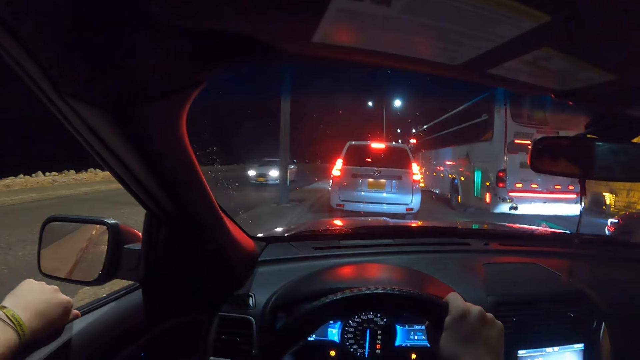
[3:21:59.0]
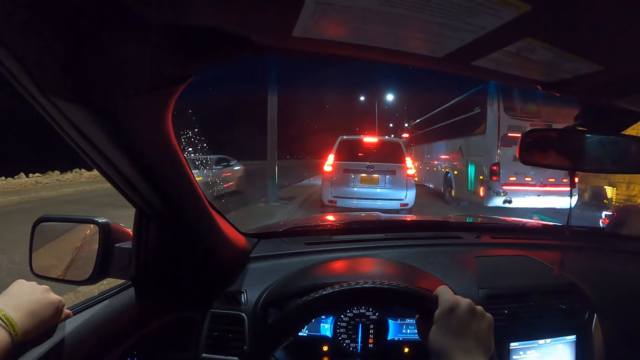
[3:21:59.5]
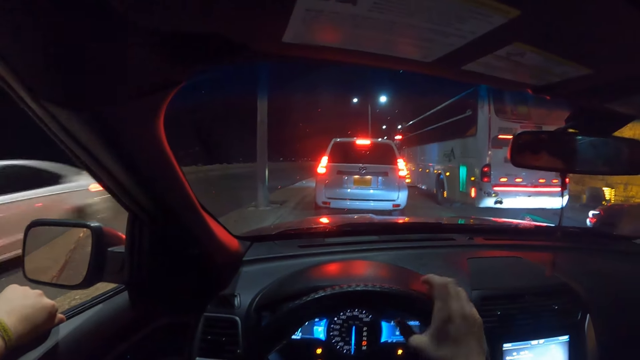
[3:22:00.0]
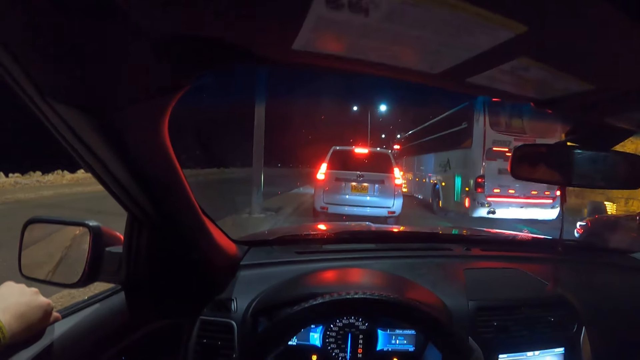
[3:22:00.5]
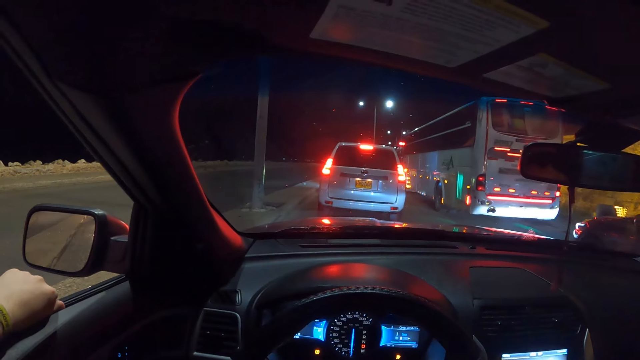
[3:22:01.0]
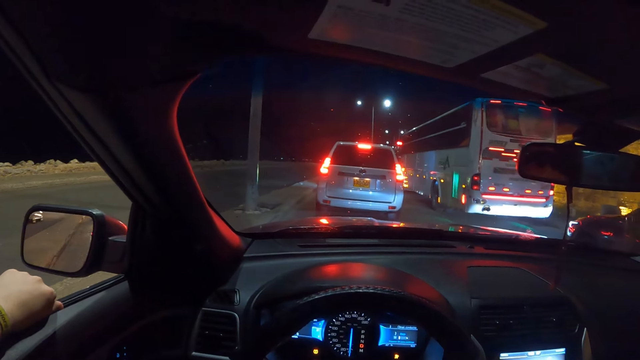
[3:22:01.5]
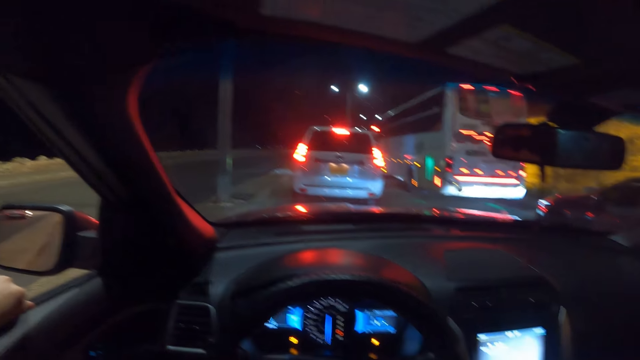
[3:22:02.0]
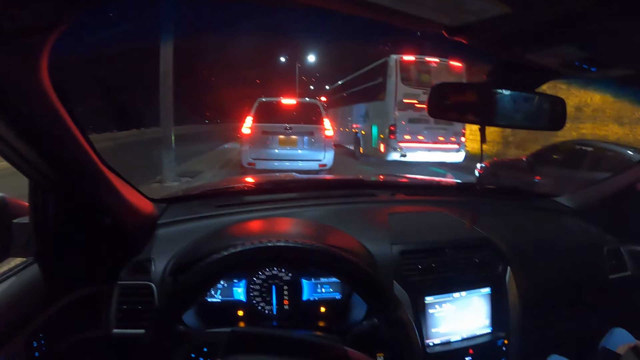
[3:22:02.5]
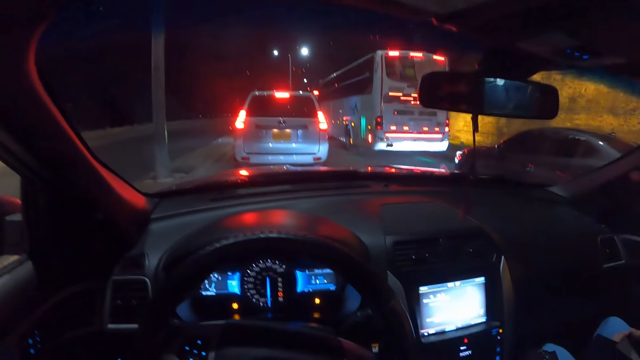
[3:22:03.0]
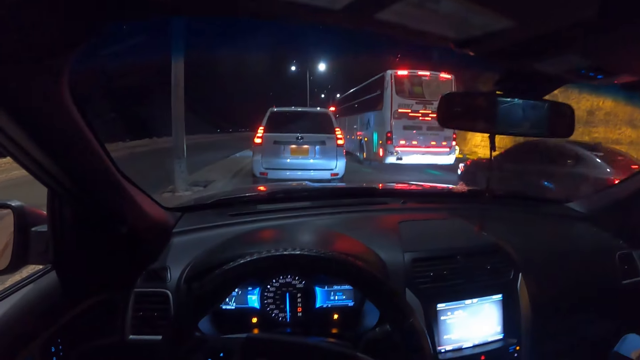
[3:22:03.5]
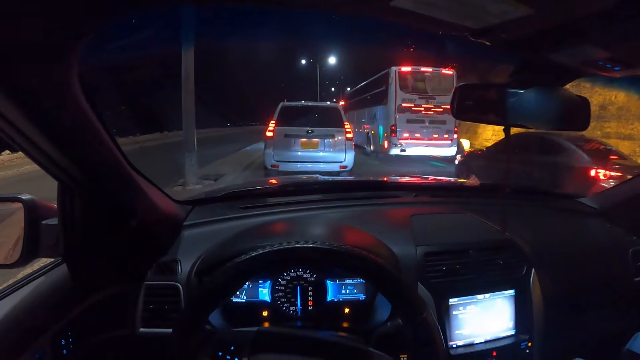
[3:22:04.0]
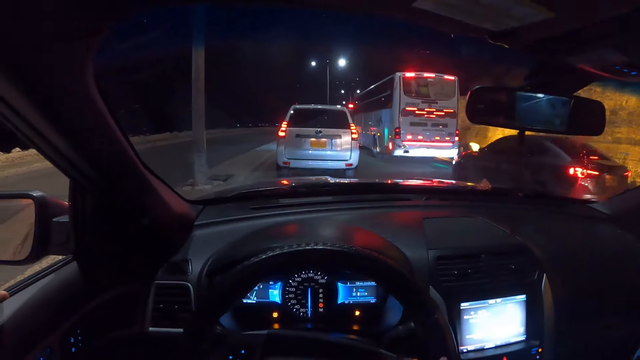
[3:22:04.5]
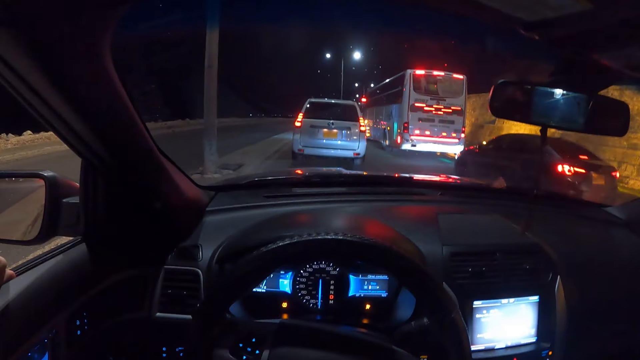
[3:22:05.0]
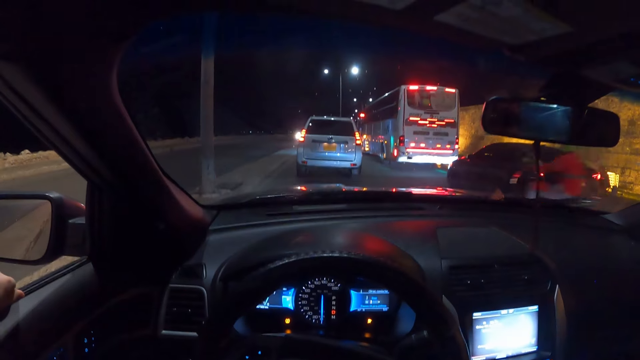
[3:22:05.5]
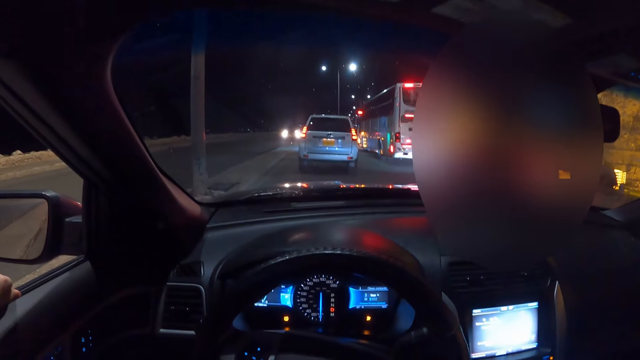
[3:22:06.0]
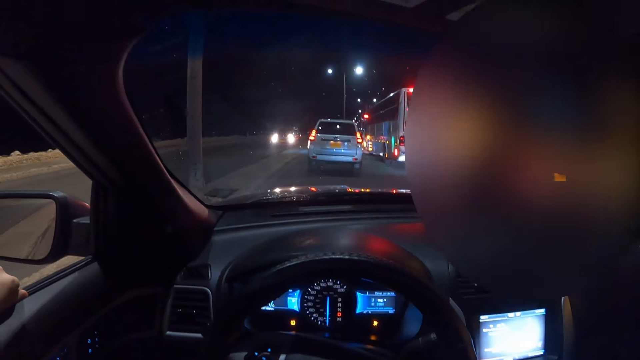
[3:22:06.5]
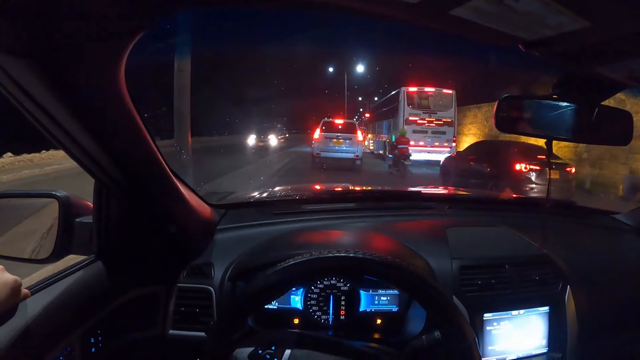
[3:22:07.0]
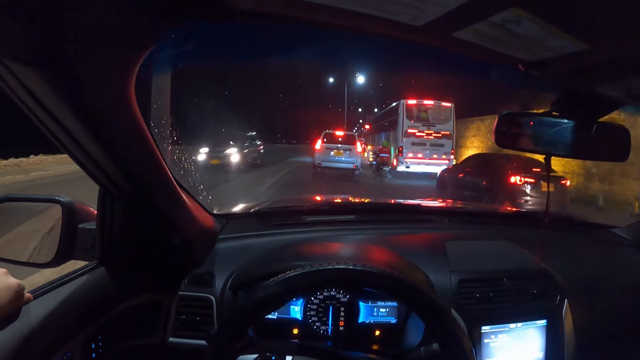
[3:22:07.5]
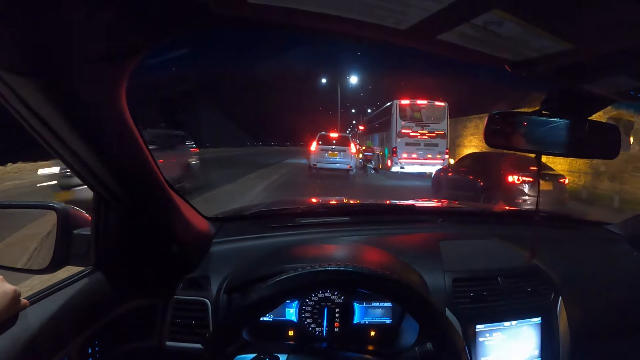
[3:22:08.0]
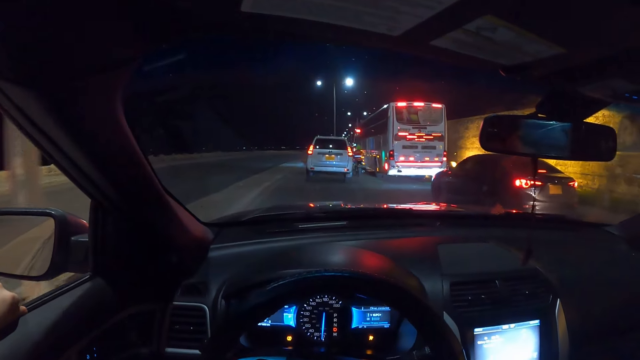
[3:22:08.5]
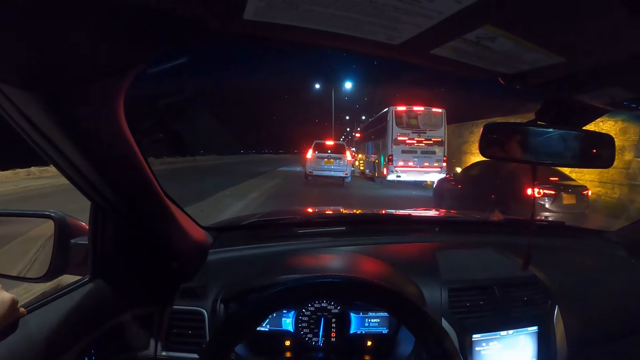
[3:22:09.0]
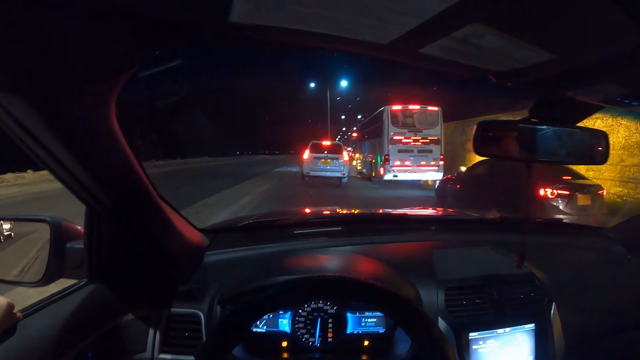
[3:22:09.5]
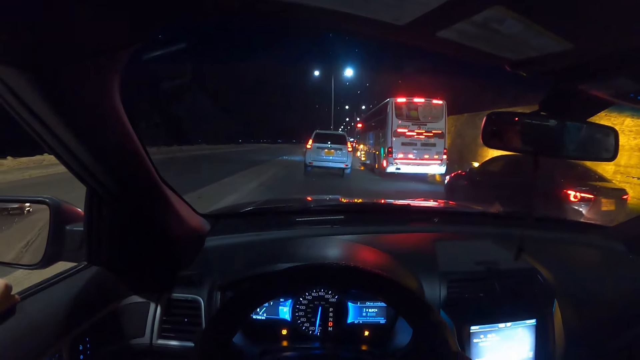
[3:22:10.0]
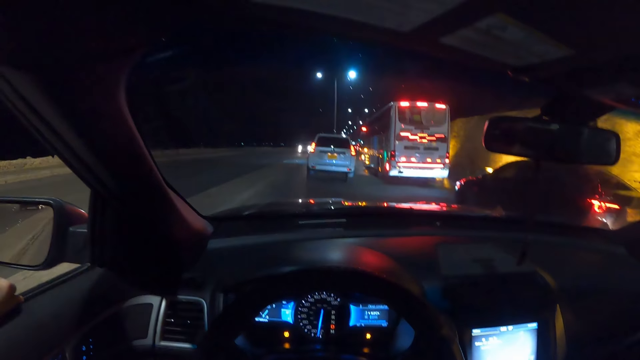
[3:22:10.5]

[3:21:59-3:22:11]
A car drives past the camera wearer. They unhand a steering wheel. The car drives past them. A motorcycle rides past them. The car drives past them.

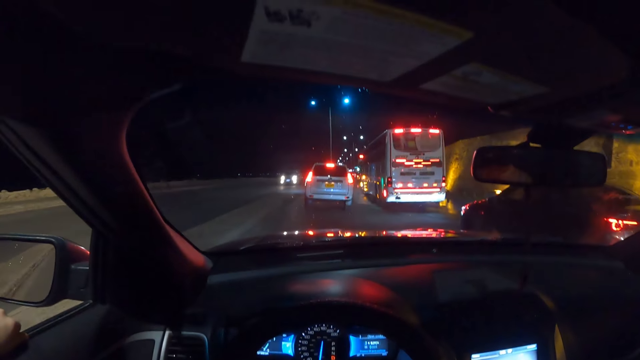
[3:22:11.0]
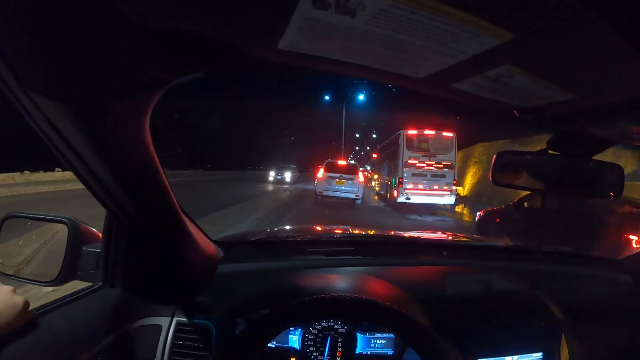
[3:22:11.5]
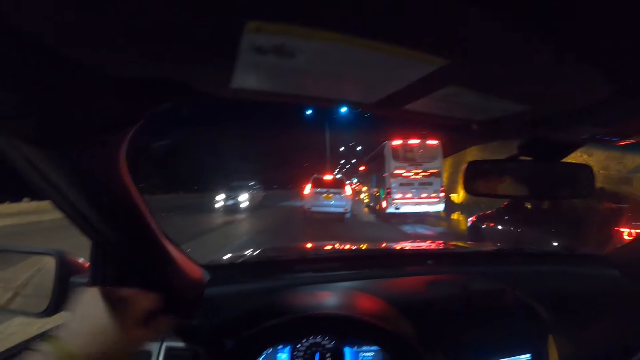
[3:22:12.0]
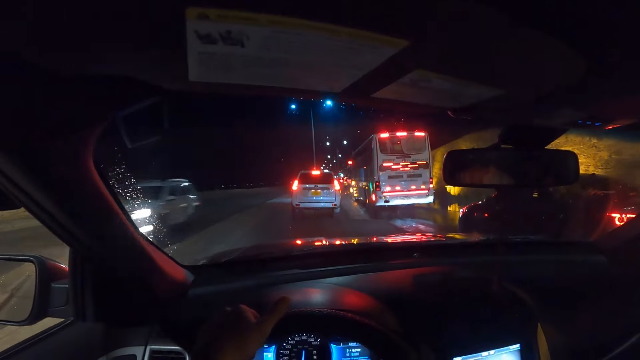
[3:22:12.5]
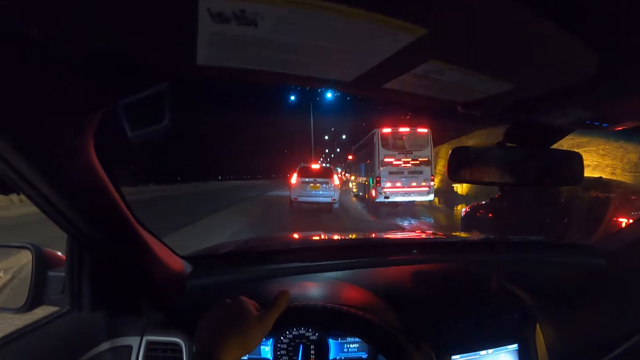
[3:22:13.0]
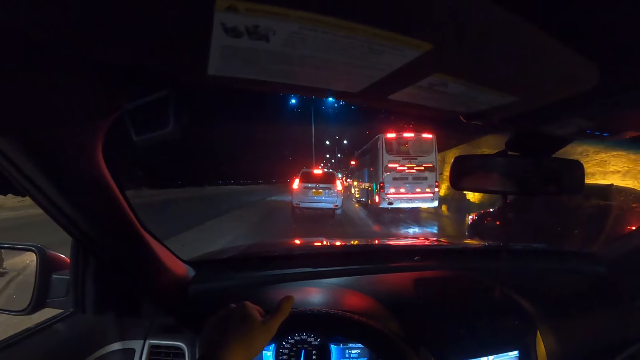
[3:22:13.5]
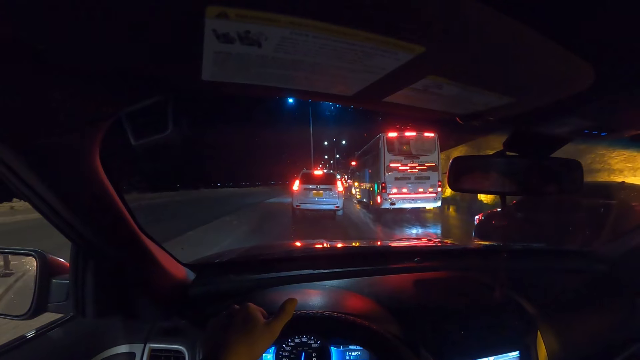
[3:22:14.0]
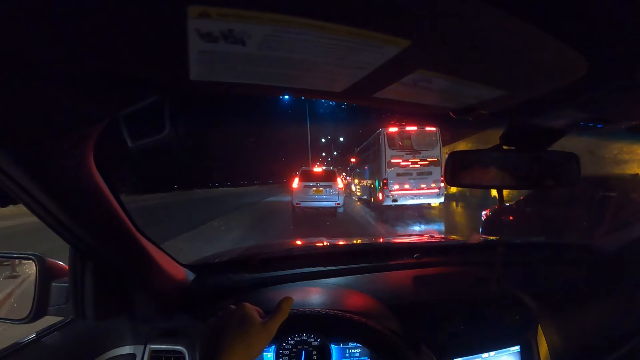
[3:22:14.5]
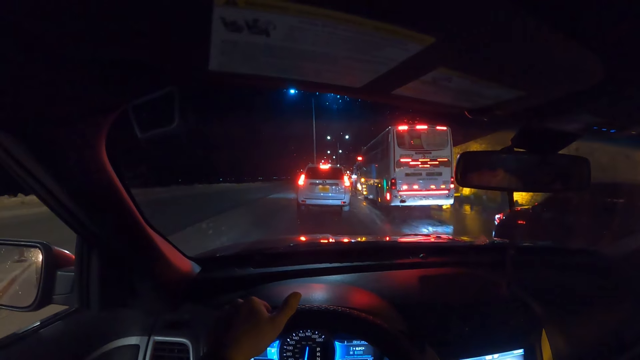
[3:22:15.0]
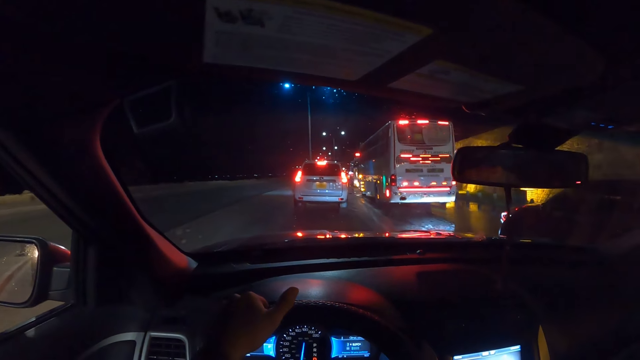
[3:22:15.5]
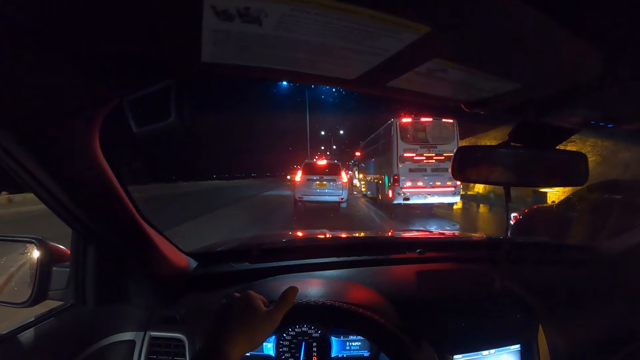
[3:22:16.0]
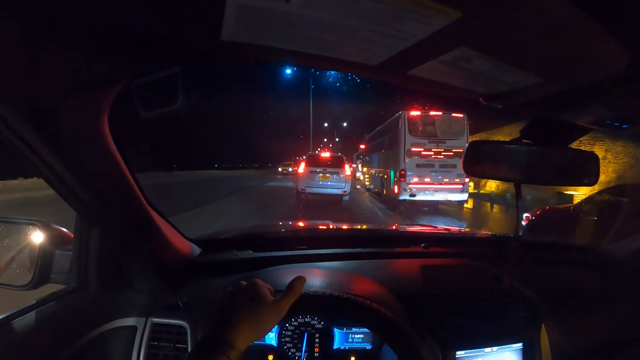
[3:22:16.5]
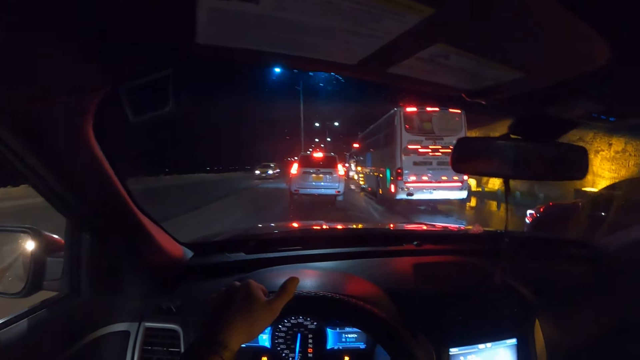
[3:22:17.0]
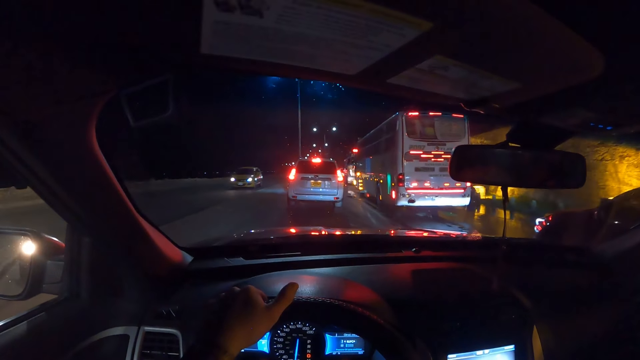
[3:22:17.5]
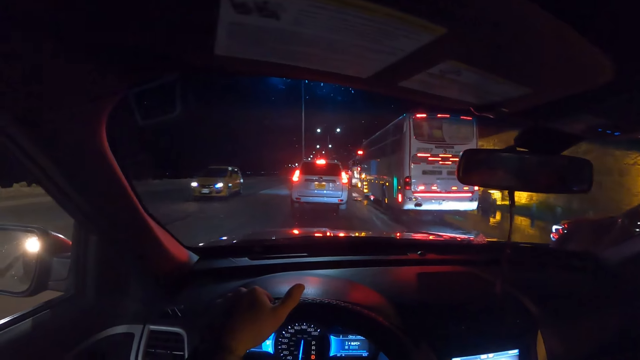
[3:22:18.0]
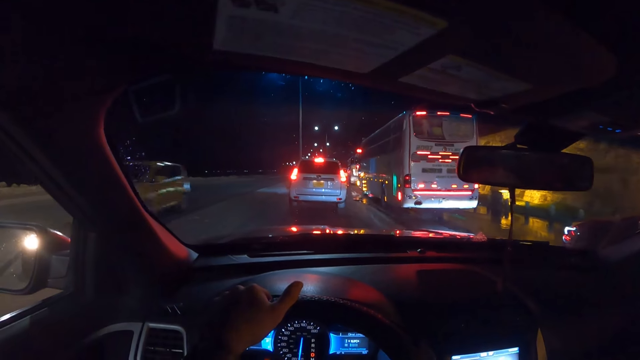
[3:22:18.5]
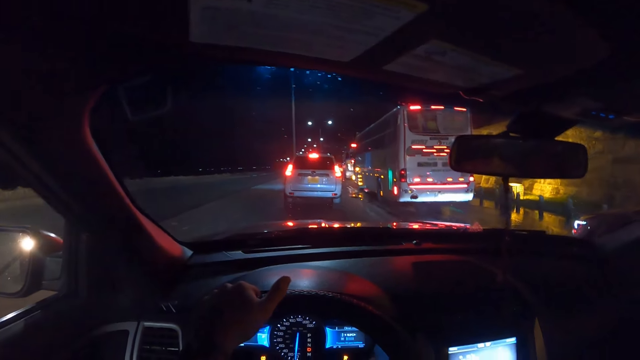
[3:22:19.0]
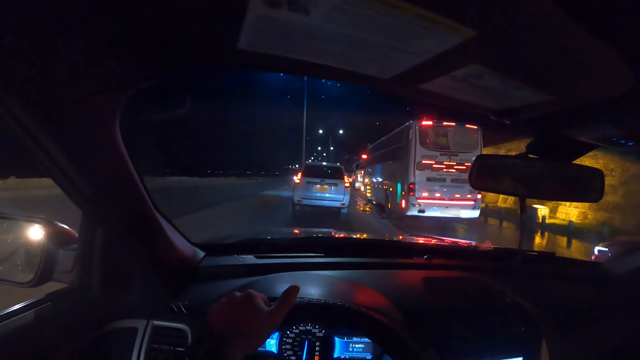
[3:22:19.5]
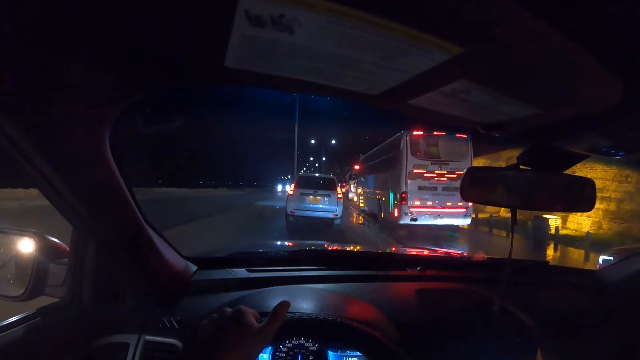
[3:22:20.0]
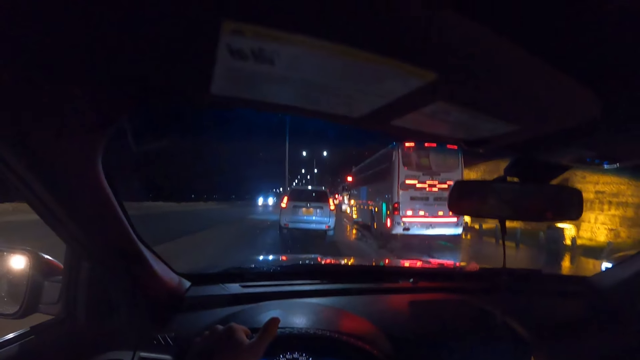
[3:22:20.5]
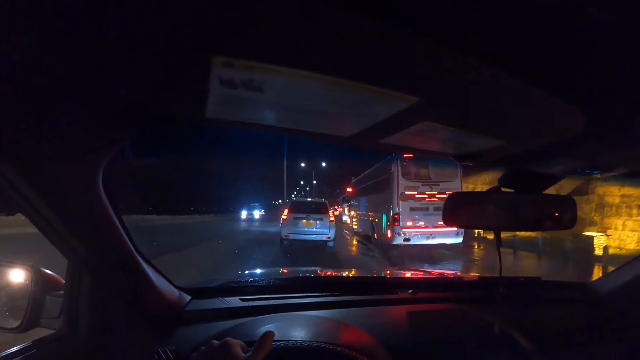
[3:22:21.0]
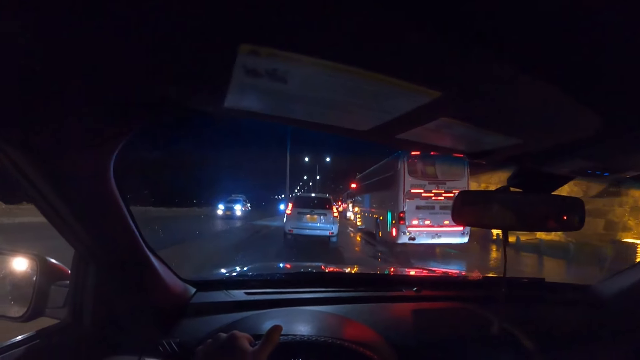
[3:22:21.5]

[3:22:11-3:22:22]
The camera wearer holds the steering wheel with his left hand. He drives a car on the road. Another car drives past him. A car drives past him again.
